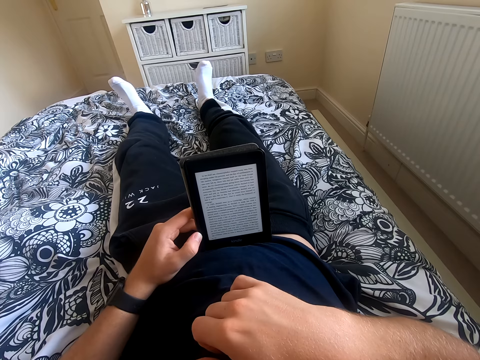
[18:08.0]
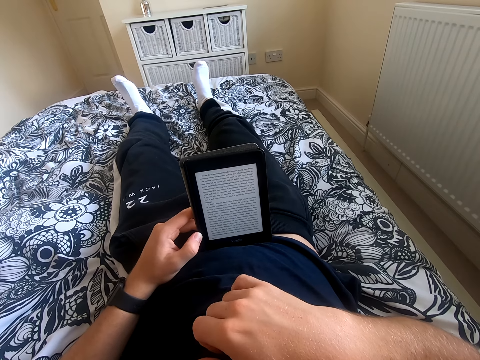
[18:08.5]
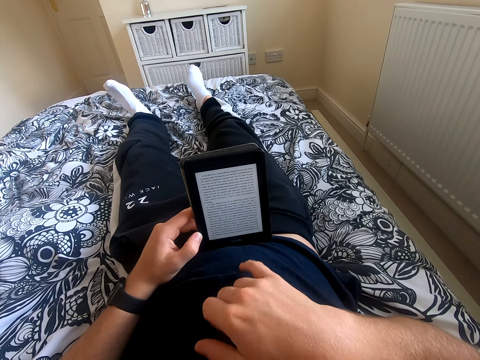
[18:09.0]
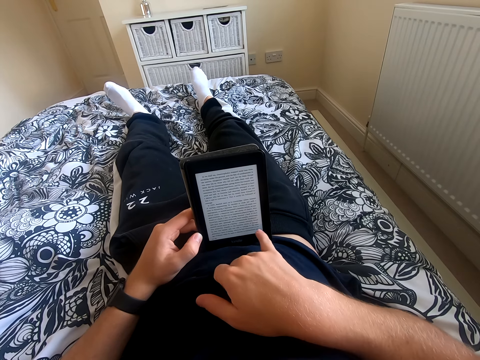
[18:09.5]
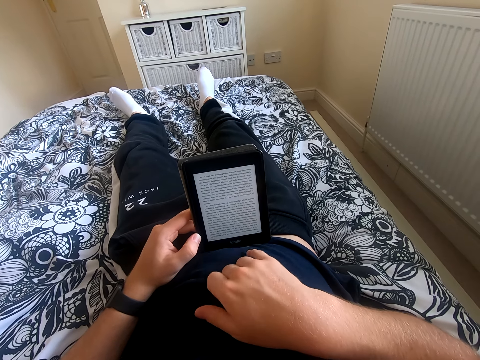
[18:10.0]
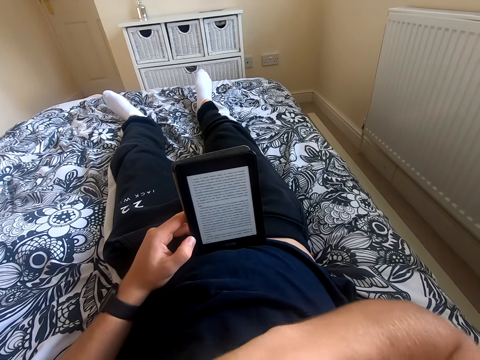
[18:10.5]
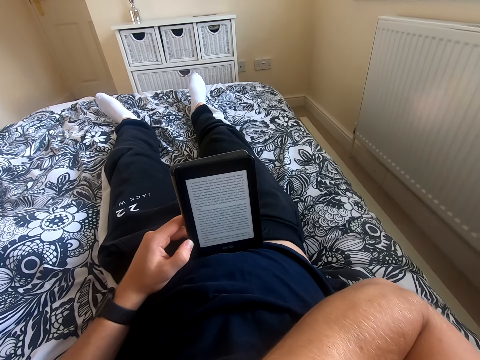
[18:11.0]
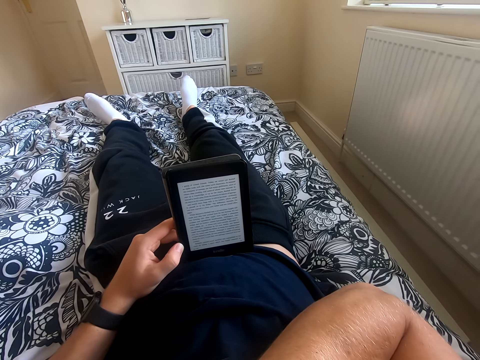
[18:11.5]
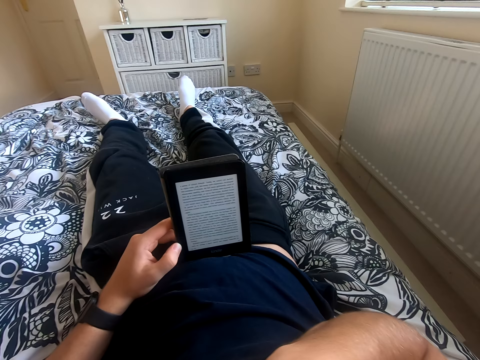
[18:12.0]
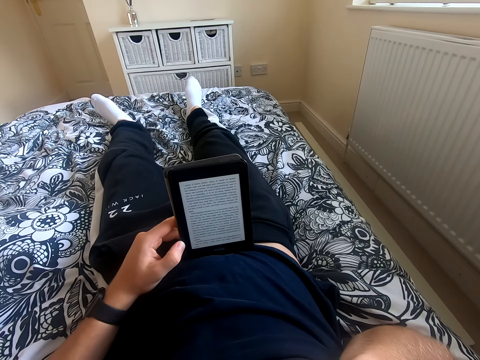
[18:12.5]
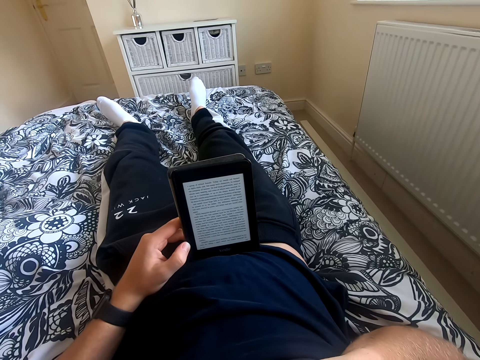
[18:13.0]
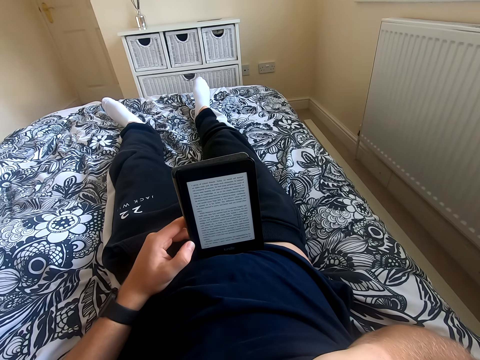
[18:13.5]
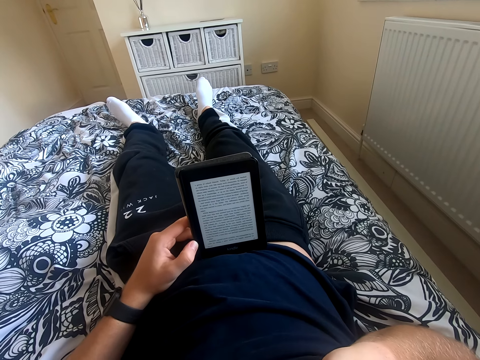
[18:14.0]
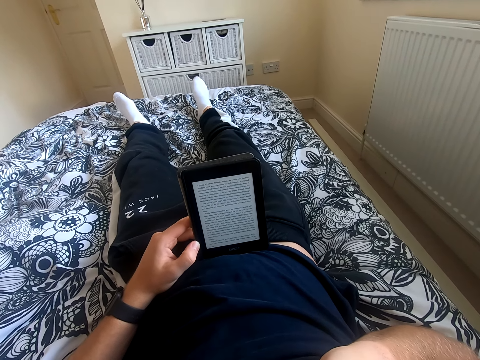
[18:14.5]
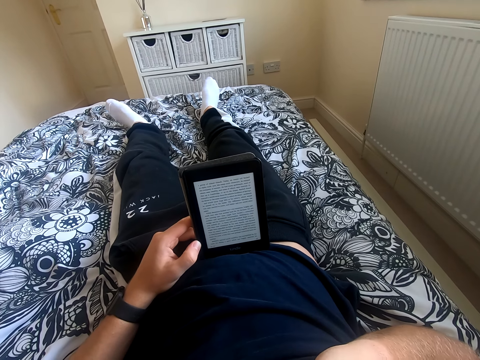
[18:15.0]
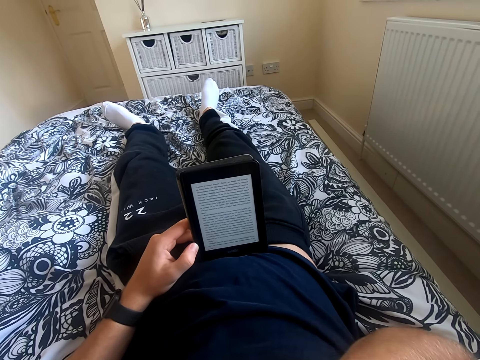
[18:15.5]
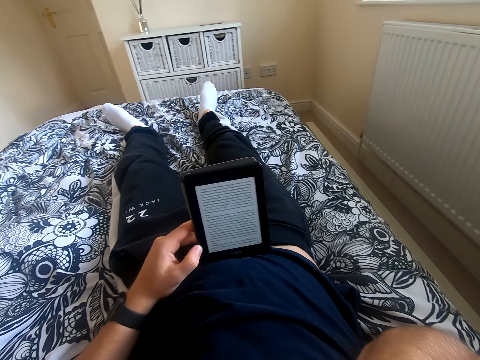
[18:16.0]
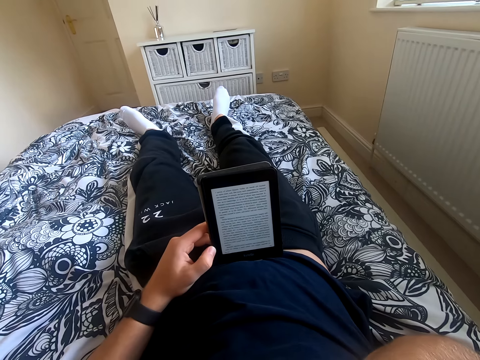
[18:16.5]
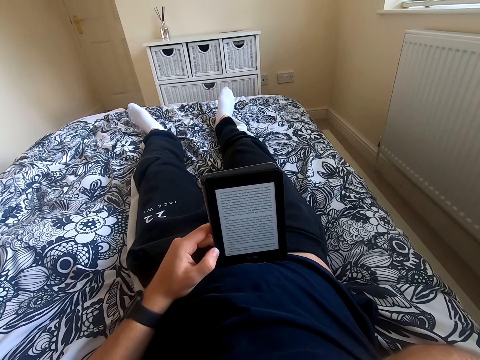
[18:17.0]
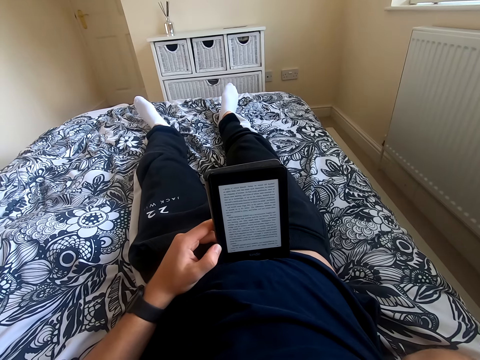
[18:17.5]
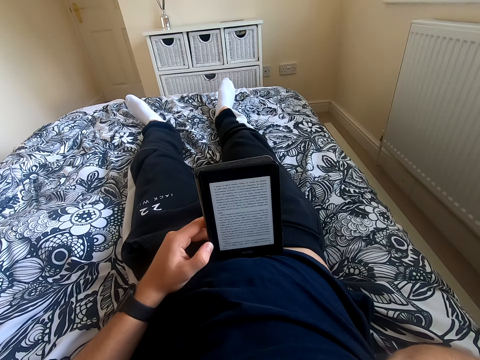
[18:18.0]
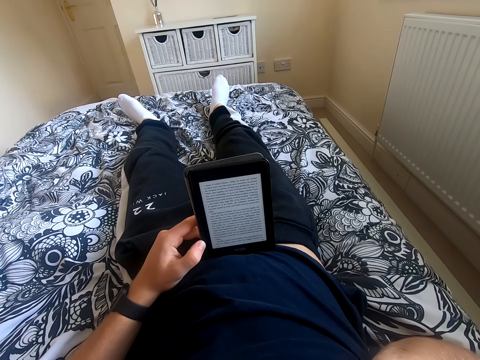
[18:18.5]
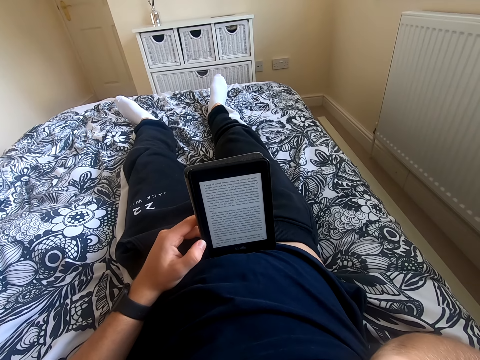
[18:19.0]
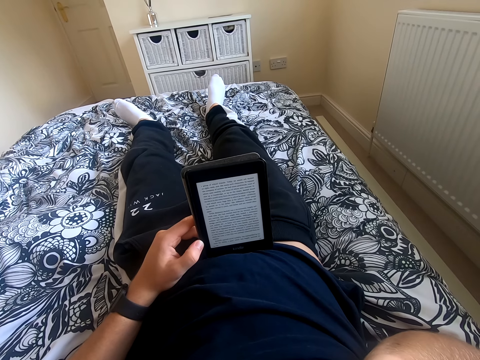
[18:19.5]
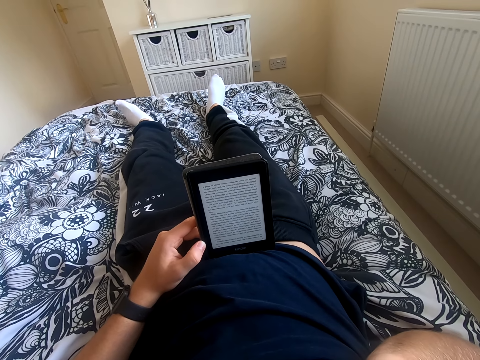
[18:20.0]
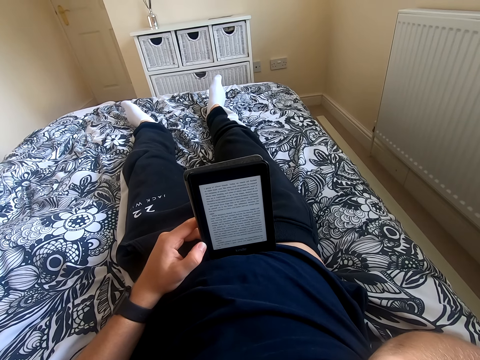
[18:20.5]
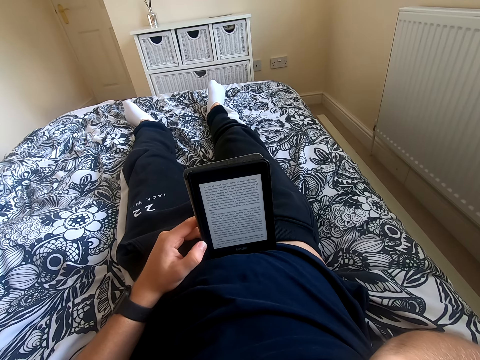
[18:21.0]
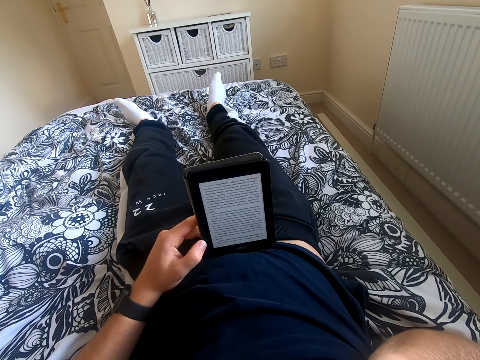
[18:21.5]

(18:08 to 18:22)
The camera wearer scrolls through the tablet. He touches something. He reads the book on the tablet. He moves his feet on the bed. He reads through the tablet.

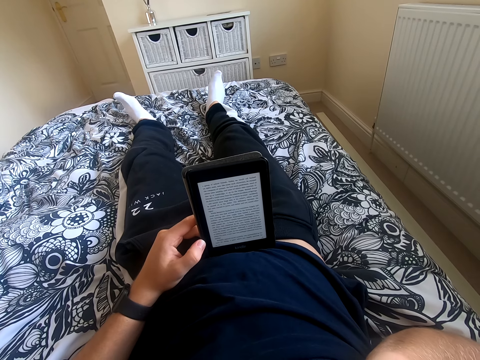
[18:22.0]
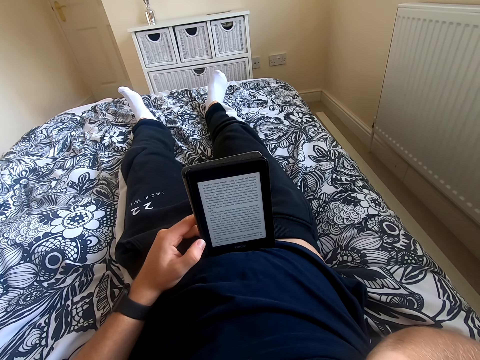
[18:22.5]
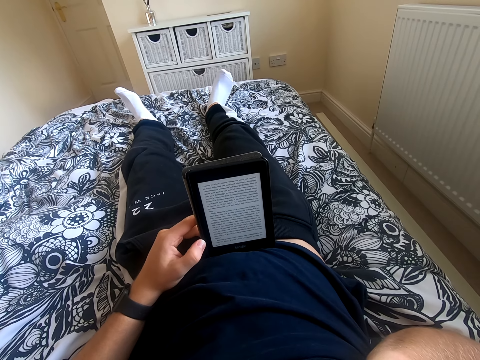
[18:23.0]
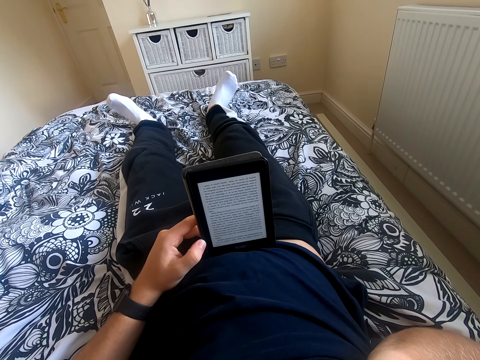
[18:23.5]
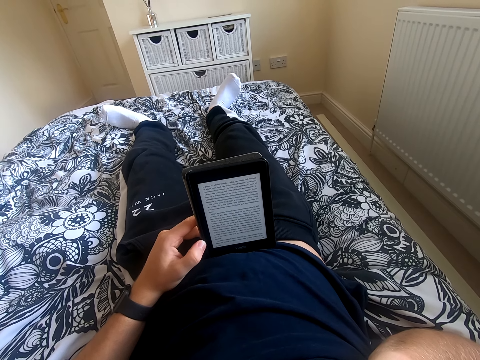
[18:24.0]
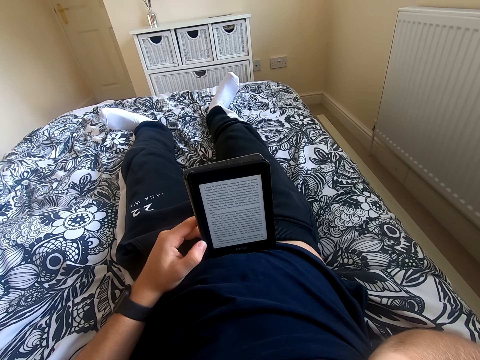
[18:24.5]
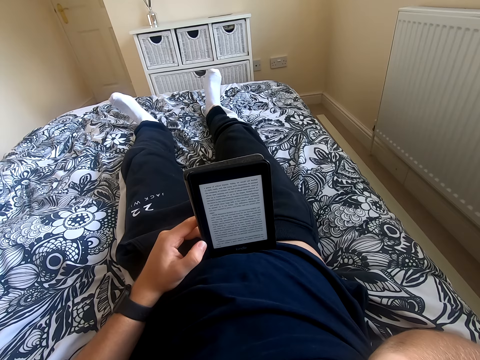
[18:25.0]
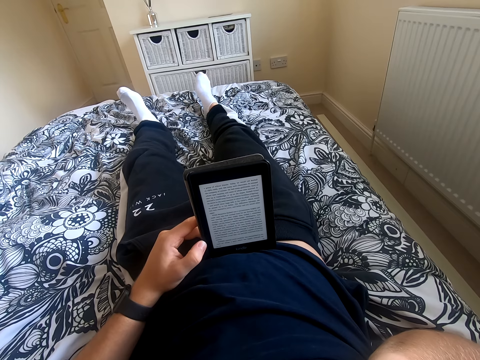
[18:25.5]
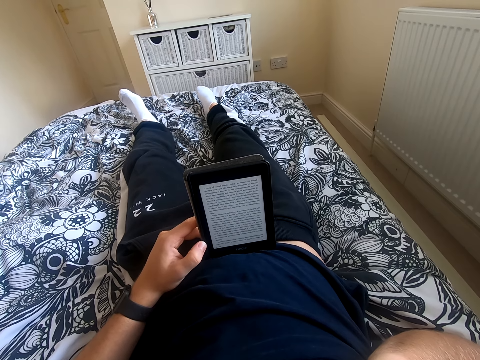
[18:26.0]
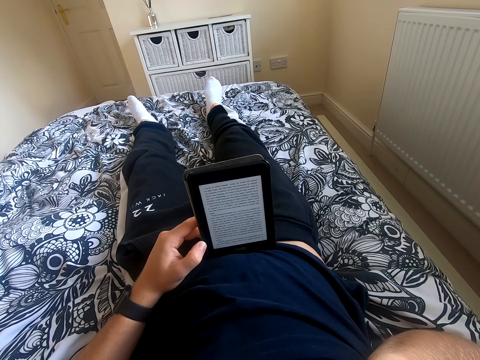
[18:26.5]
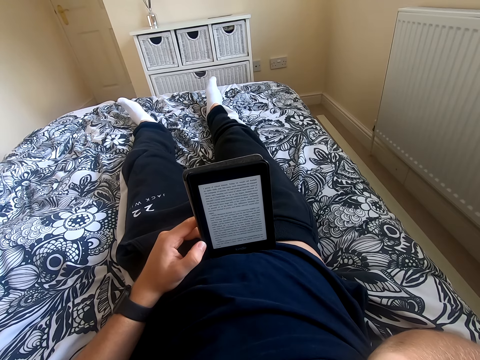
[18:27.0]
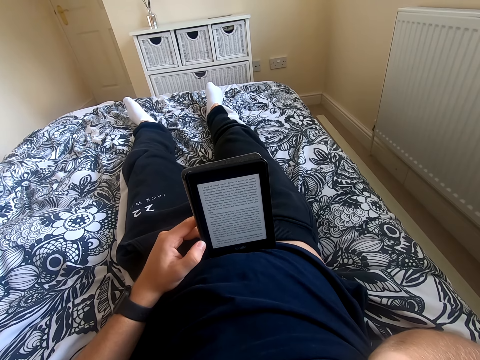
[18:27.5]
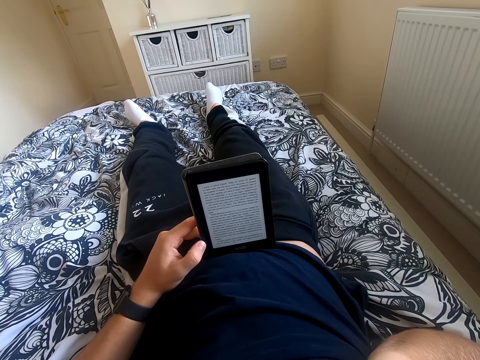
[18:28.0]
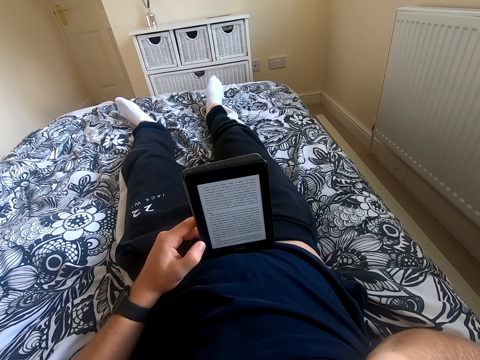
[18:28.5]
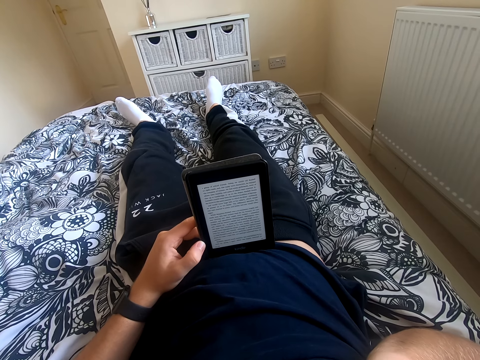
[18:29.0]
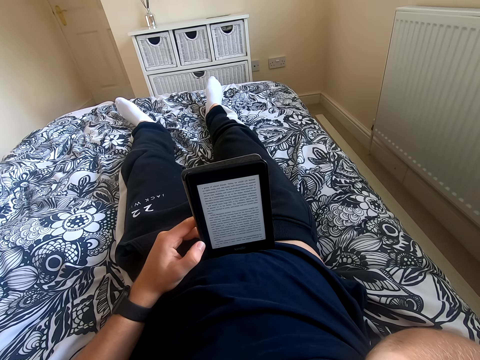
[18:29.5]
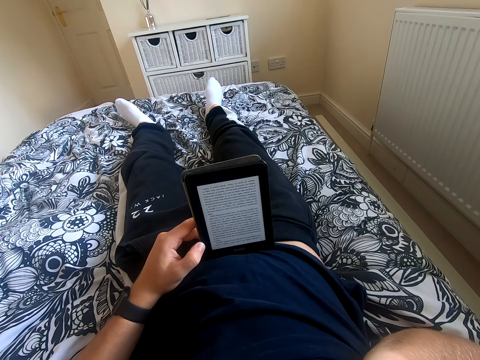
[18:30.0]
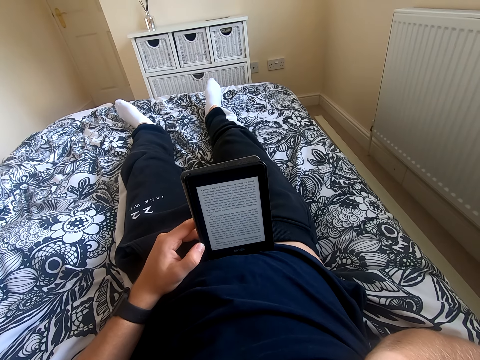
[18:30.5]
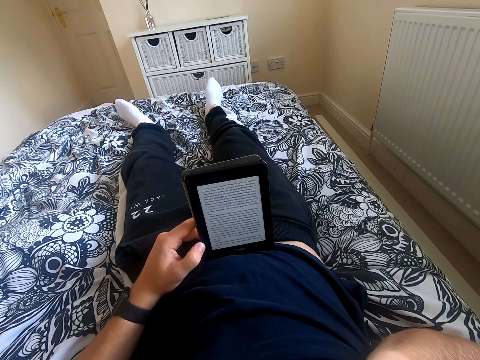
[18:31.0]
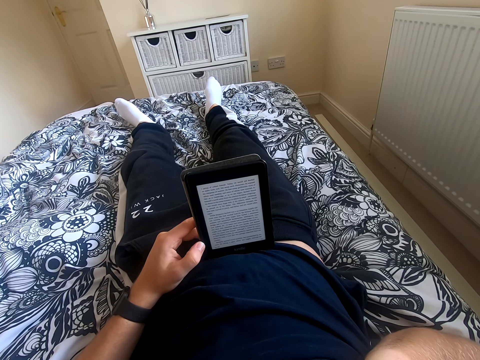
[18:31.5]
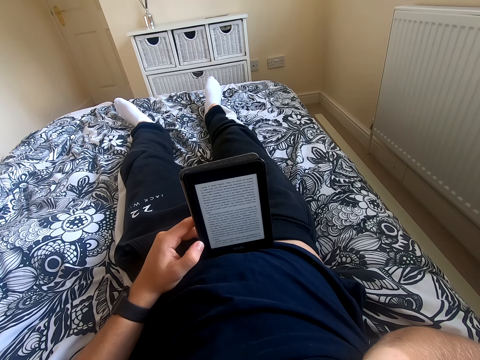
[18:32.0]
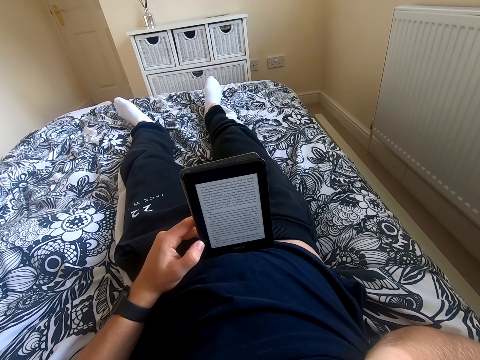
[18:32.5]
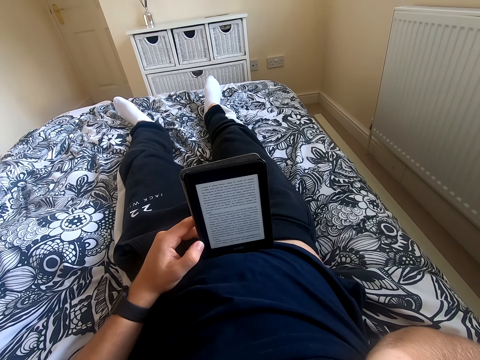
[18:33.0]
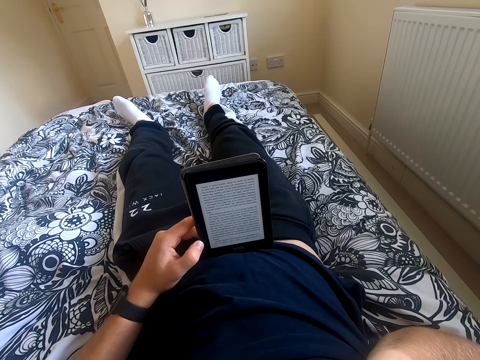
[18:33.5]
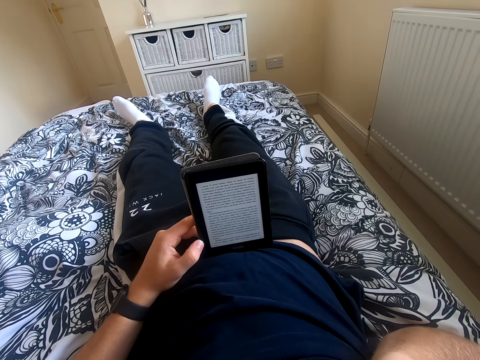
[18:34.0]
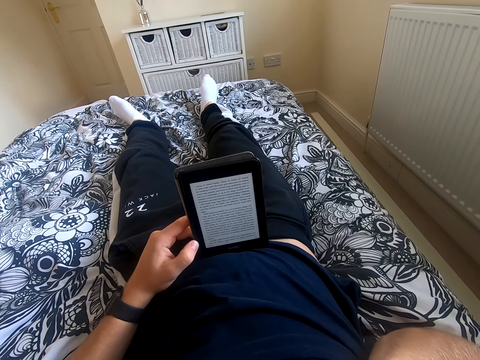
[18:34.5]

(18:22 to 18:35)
The camera wearer moves his feet on the bed. He reads through the tablet.
